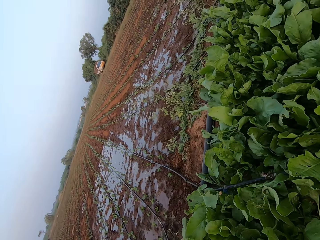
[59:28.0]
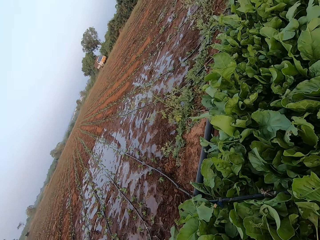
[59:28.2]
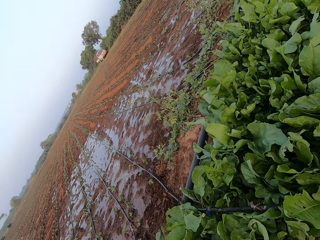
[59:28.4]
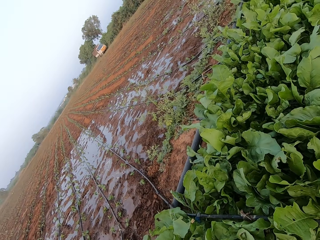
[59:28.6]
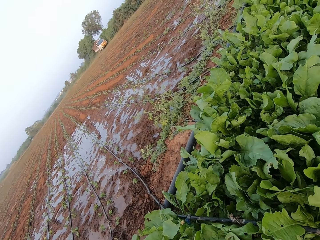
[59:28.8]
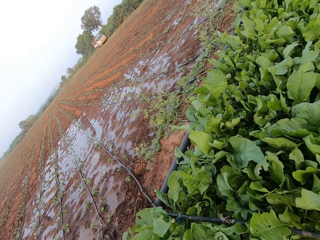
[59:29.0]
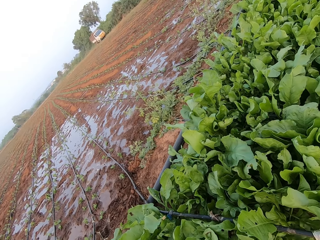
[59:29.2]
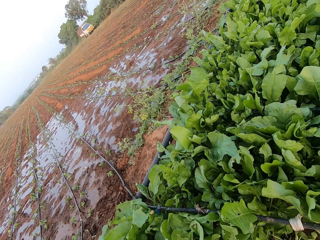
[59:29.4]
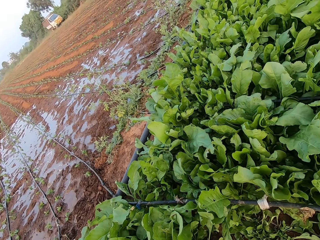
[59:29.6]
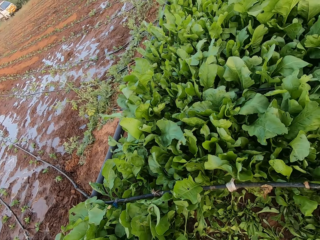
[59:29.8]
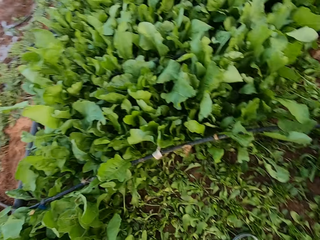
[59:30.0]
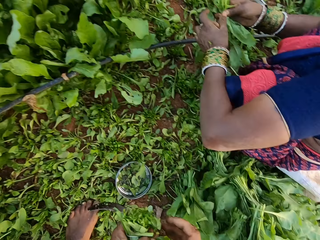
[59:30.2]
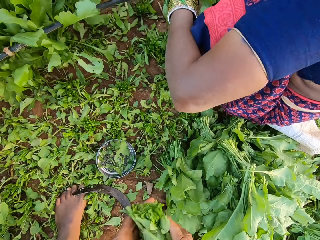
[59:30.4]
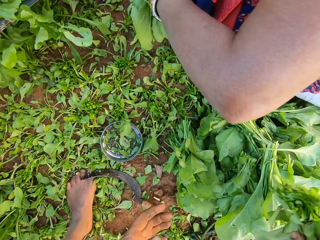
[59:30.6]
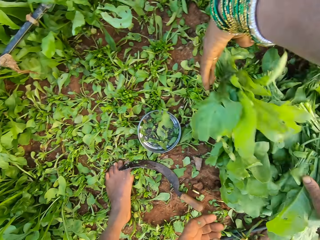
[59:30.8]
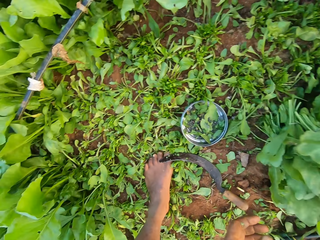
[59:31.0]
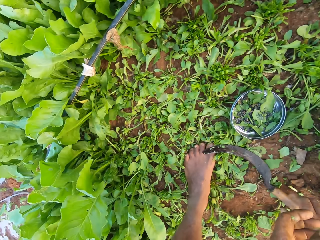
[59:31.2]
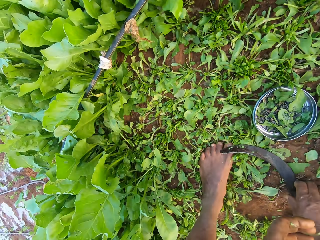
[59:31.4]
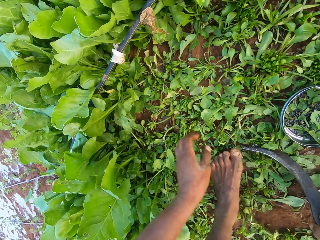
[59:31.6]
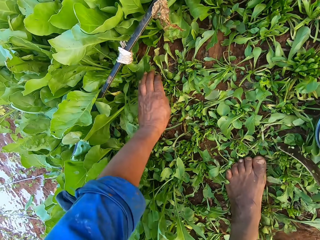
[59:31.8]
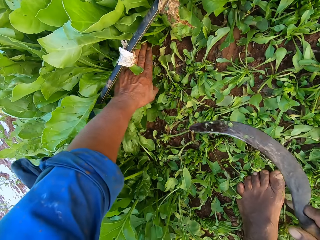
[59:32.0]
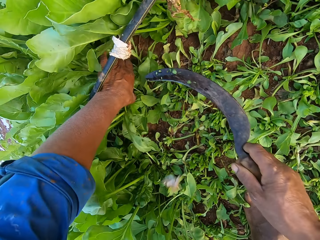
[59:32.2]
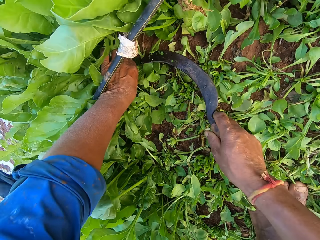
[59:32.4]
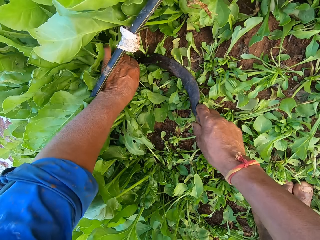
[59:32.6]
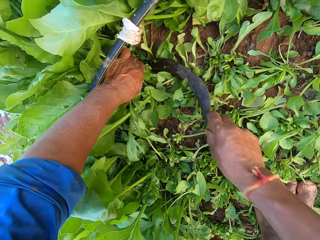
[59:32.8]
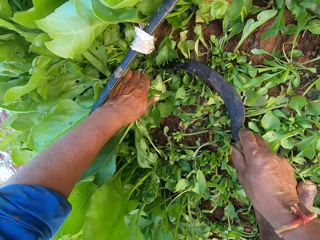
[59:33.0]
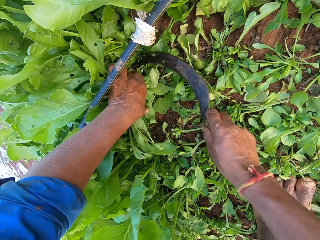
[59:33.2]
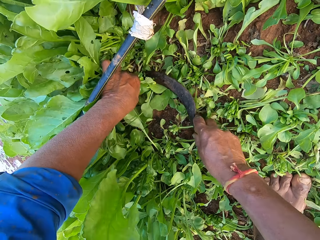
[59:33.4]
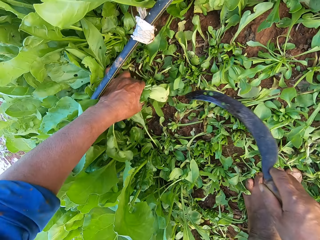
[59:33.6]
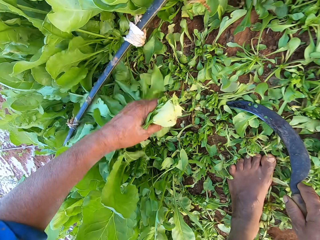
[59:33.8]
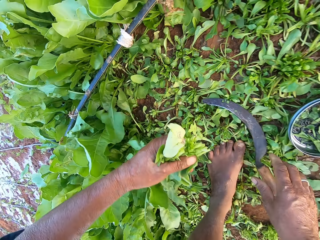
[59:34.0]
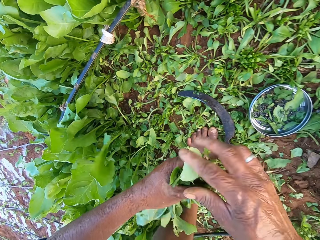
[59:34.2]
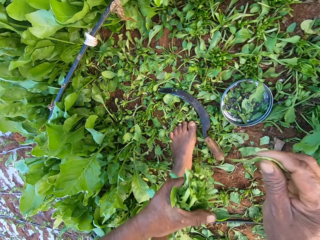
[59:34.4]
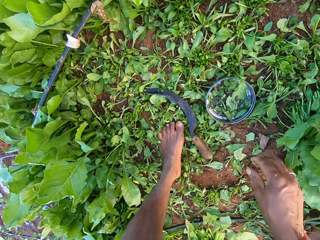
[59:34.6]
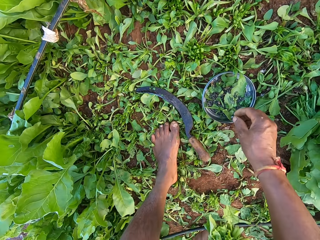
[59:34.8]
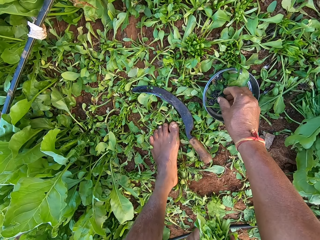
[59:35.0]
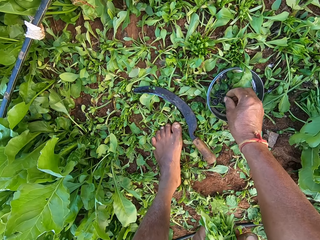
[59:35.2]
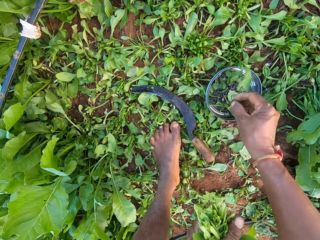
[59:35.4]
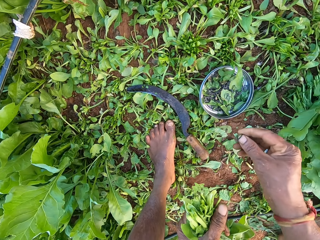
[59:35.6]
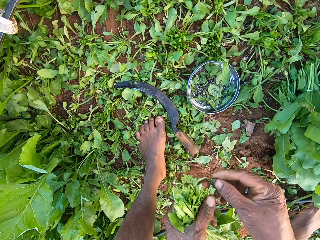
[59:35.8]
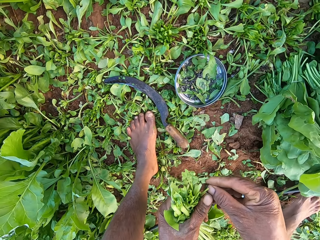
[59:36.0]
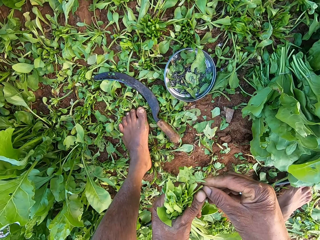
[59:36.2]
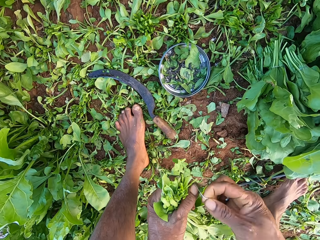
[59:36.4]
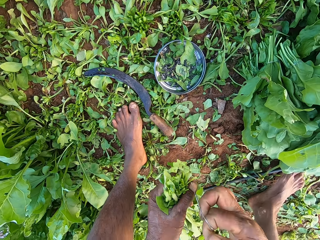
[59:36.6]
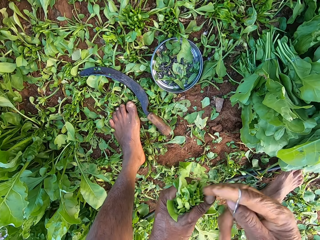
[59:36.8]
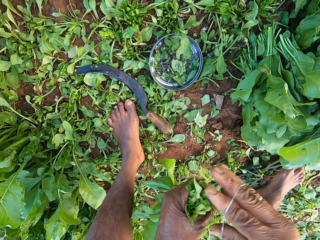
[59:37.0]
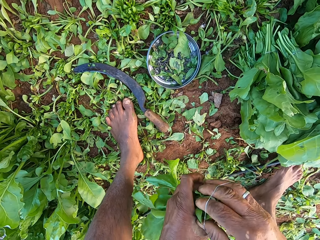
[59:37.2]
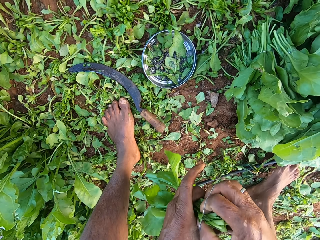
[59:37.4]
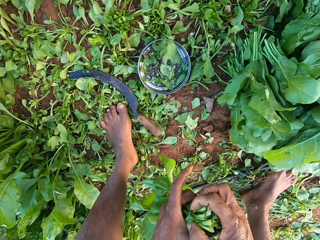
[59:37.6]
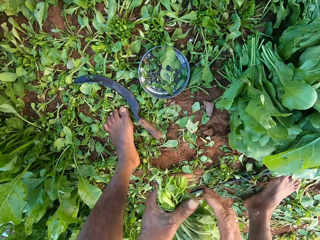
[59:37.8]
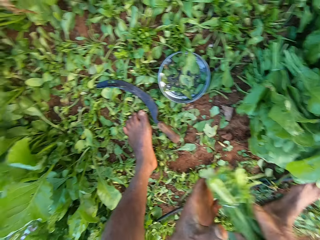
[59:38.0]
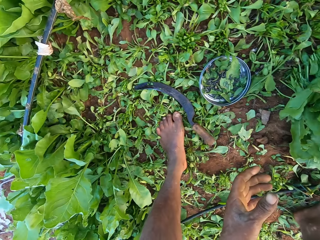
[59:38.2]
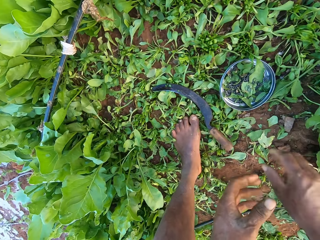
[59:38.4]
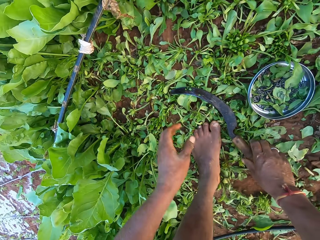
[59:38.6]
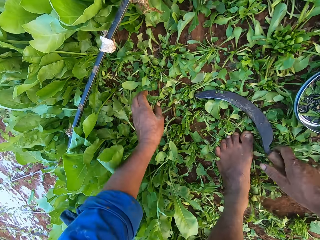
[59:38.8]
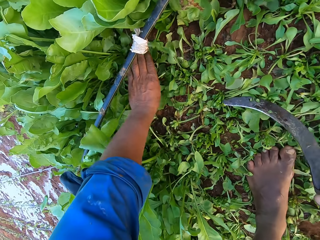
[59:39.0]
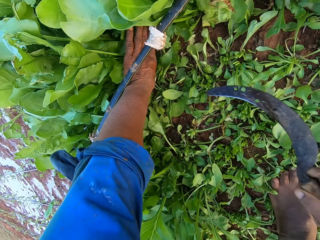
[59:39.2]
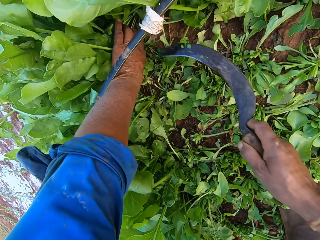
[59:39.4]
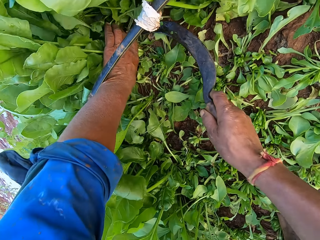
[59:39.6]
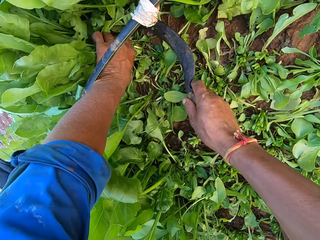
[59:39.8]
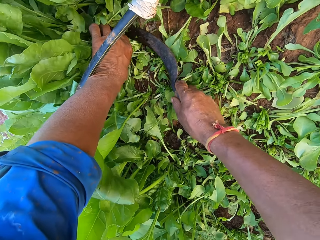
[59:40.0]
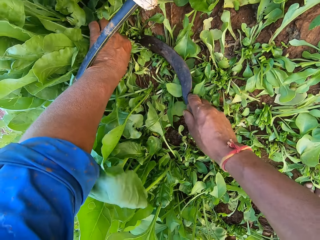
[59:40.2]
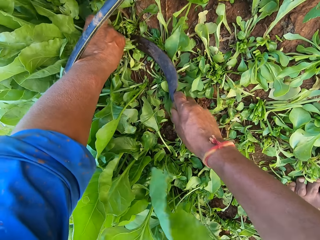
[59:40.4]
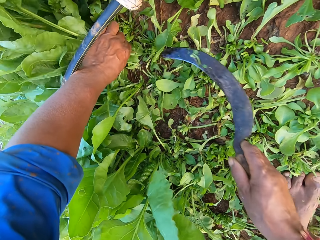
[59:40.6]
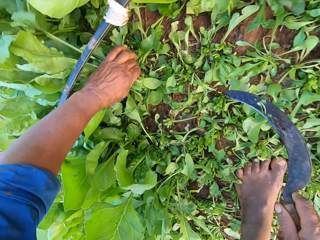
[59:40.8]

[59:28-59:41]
The woman holds a bundle of spinach plant with her hands and drops the bundle of spinach on the bundles of spinach plants on the ground with her left hand. The camera wearer picks the sickle from the ground with his right hand. He holds the spinach plants on the ground with his left hand. He touches the vegetables. He cuts the spinach plants from the ground with the sickle in his right hand. He holds the spinach plants on the ground with his left hand. He cuts the spinach plants from the ground with the sickle in his right hand. He drops the sickle on the ground with his right hand. He picks a spinach leaf from his left hand with his right hand and drops the spinach leaf on the ground with his right hand. He picks a rubber band from the metal plate on the ground with his right hand. He holds the rubber band with his hands, stretches the rubber band with his hands, and wraps the rubber band around his right hand. He binds the spinach plants in his left hand with the rubber band around his right hand. He passes the bundle of spinach plant from his left hand to his right hand. He drops the bundle of spinach on the bundles of spinach plants on the ground with his right hand. He picks the sickle from the ground with his right hand. He touches the vegetables. He holds the spinach plants on the ground with his left hand. He cuts the spinach plants from the ground with the sickle in his right hand.

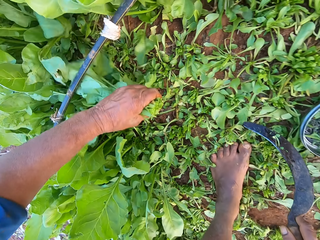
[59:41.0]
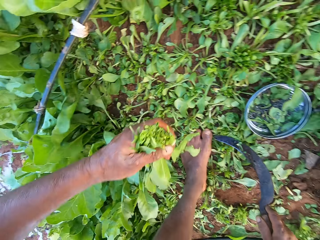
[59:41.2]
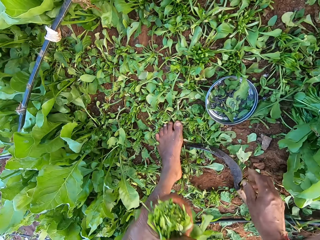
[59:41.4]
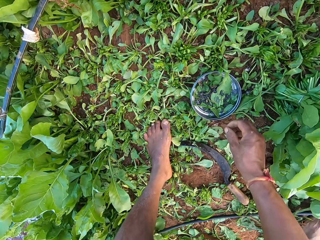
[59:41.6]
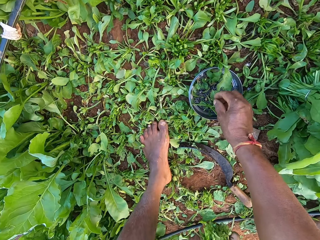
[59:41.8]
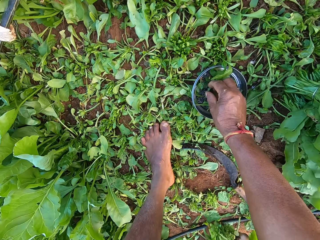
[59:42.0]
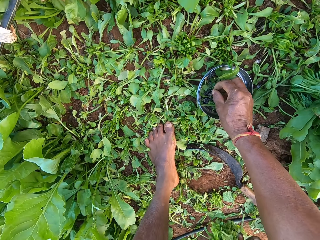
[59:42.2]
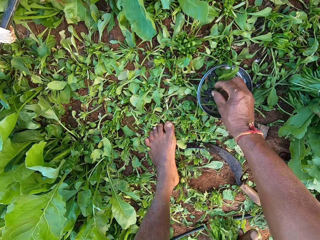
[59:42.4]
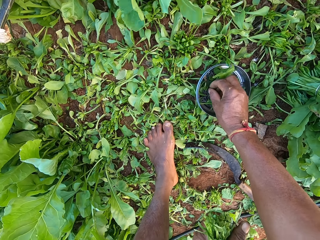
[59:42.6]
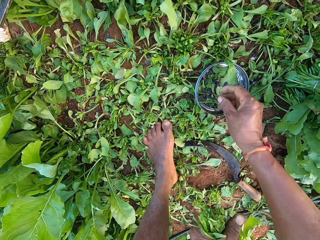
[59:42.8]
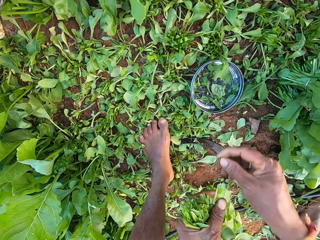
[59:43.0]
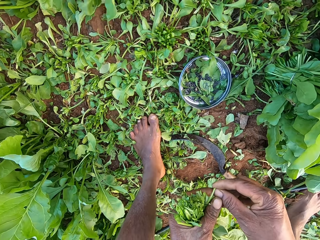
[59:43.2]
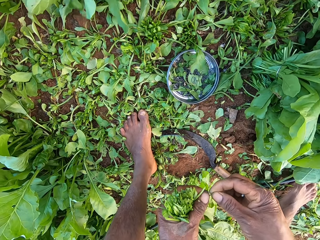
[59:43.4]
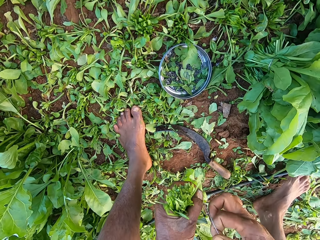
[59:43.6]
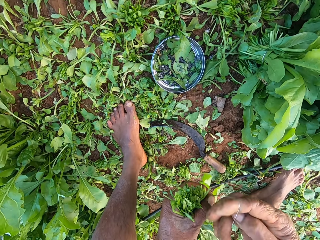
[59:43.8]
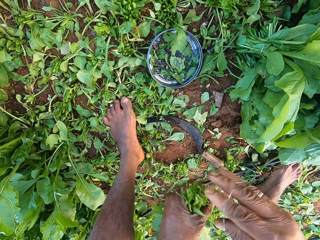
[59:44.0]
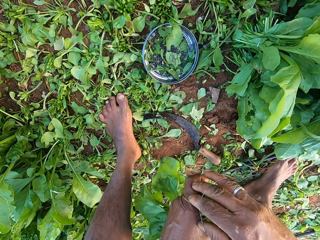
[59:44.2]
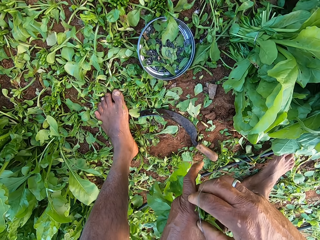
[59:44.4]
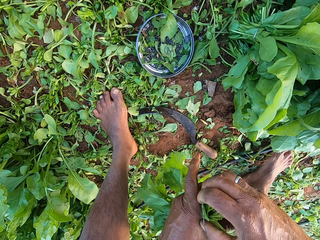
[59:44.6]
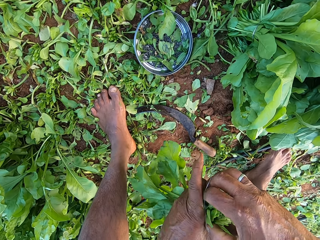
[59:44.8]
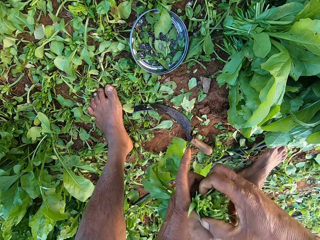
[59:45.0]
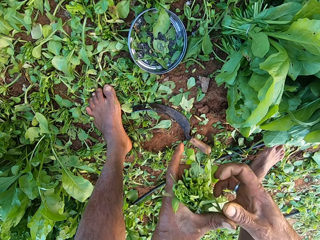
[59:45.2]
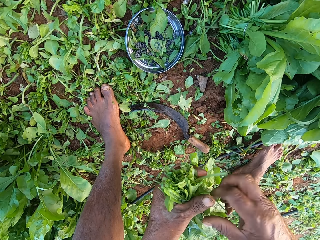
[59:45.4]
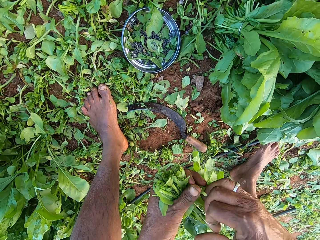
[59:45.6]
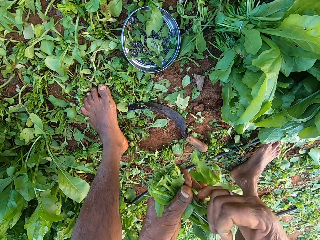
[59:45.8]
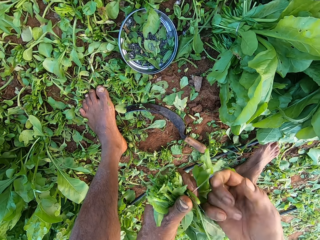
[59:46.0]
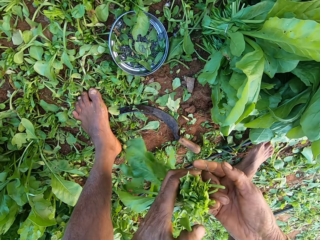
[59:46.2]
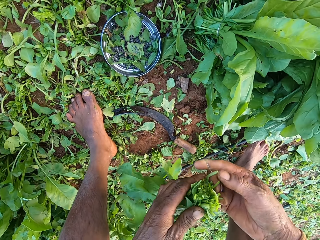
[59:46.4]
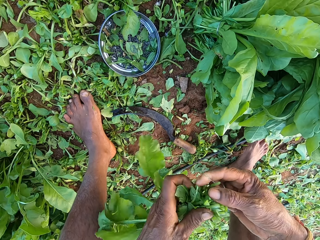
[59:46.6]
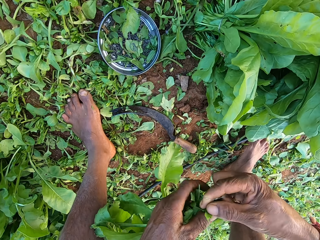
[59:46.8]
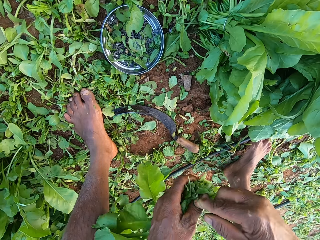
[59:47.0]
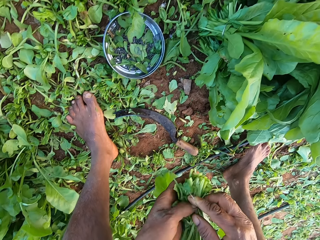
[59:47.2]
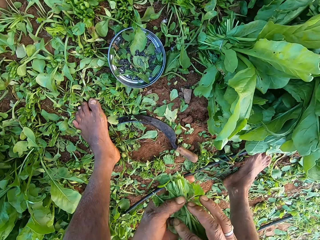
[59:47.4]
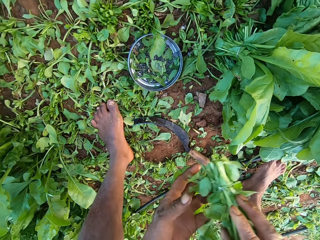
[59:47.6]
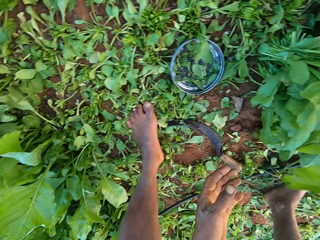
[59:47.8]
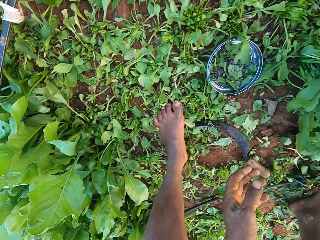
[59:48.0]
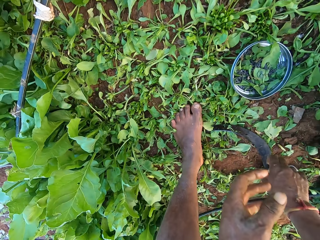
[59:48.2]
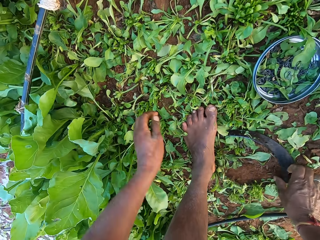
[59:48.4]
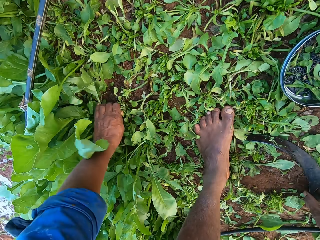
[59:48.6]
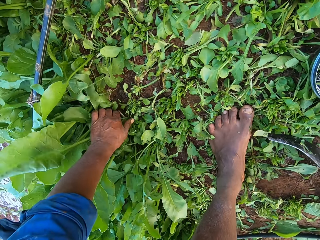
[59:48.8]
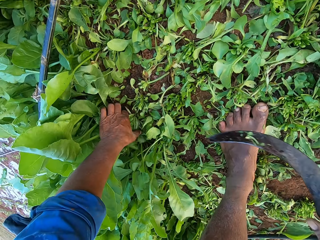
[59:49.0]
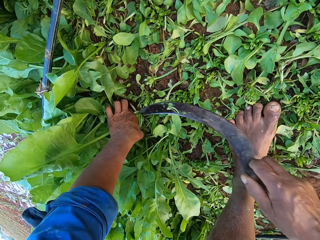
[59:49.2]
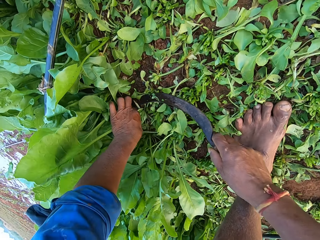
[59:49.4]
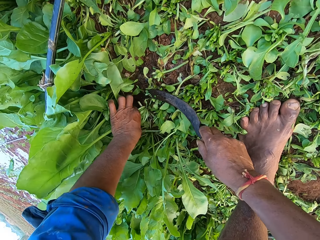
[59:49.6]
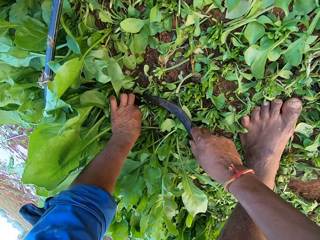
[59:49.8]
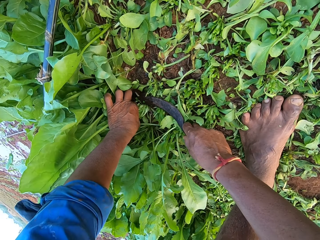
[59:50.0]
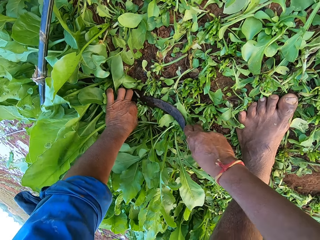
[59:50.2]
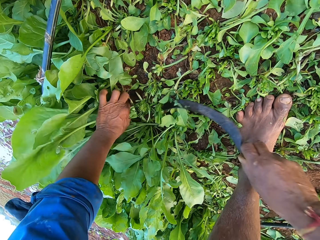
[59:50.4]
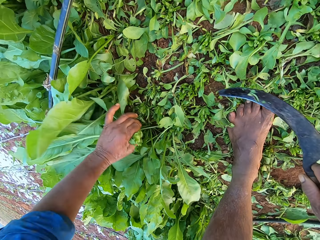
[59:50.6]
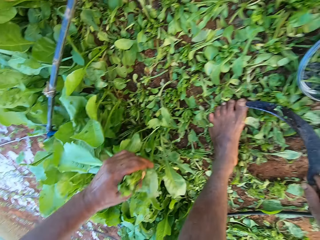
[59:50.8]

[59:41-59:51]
The camera wearer drops the sickle on the ground with his right hand. He picks a rubber band from the metal plate on the ground with his right hand. He holds the rubber band with his hands, stretches the rubber band with his hands, and wraps the rubber band around his right hand. He binds the spinach plants in his left hand with the rubber band around his right hand. He passes the bundle of spinach plant from his left hand to his right hand. He drops the bundle of spinach on the bundles of spinach plants on the ground with his right hand. He picks the sickle from the ground with his right hand. He holds the spinach plants on the ground with his left hand. He touches the vegetables. He cuts the spinach plants from the ground with the sickle in his right hand.
